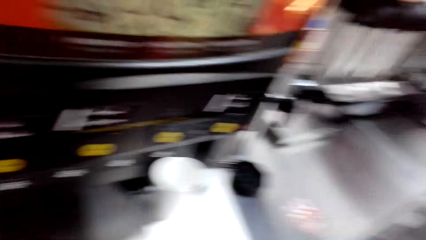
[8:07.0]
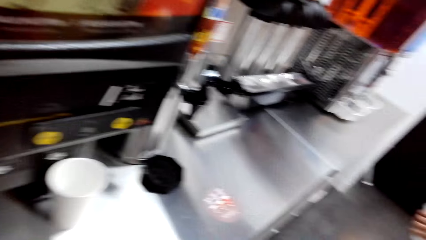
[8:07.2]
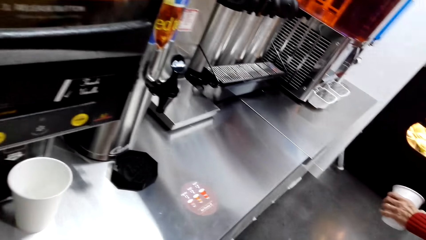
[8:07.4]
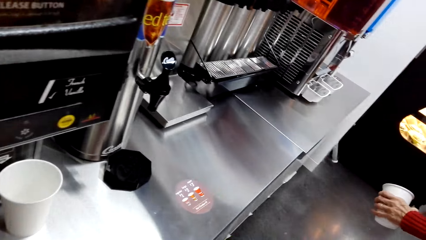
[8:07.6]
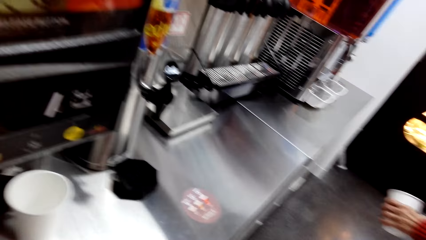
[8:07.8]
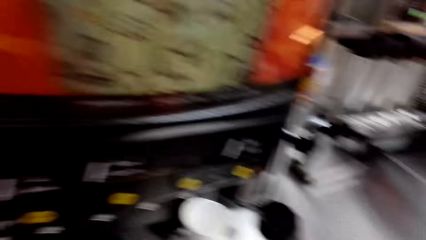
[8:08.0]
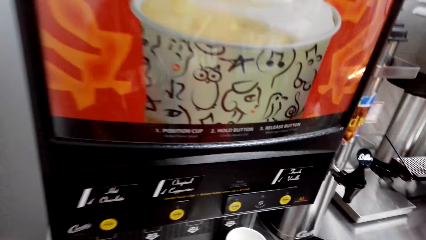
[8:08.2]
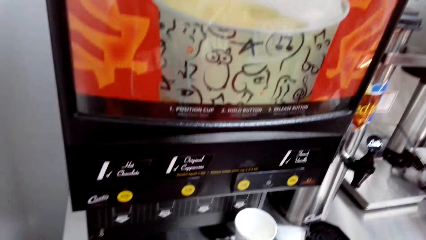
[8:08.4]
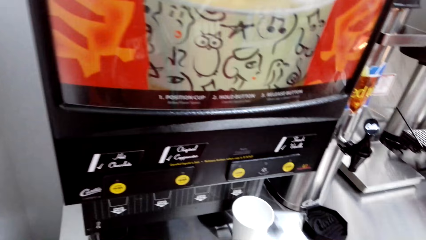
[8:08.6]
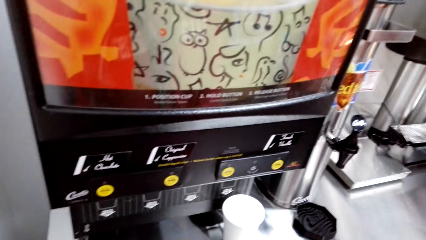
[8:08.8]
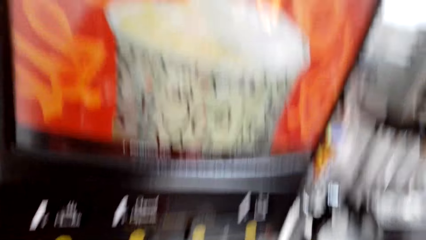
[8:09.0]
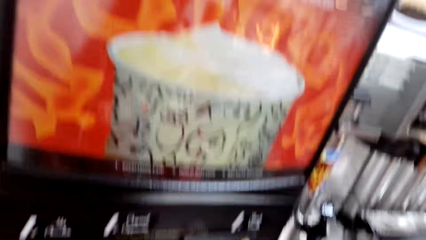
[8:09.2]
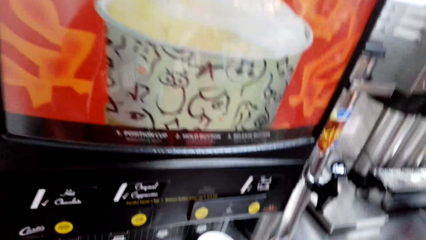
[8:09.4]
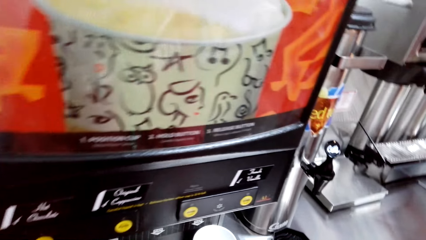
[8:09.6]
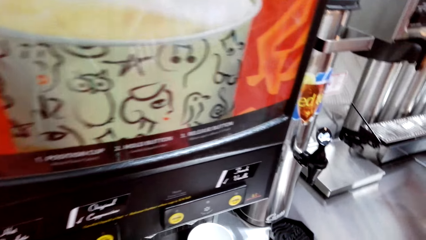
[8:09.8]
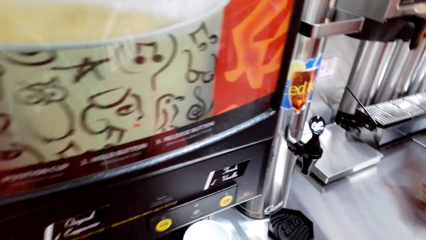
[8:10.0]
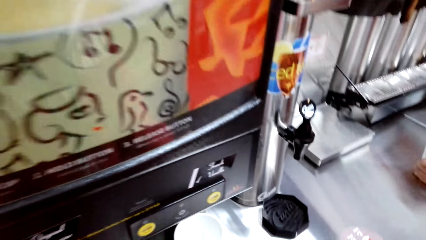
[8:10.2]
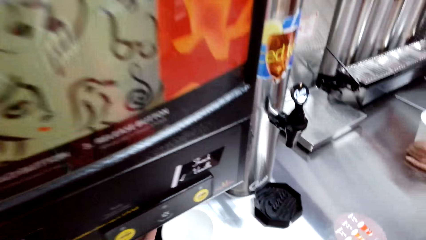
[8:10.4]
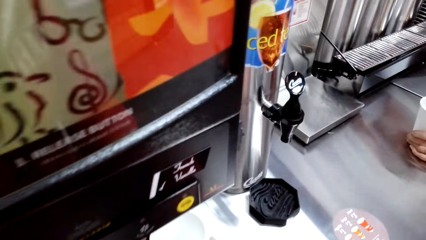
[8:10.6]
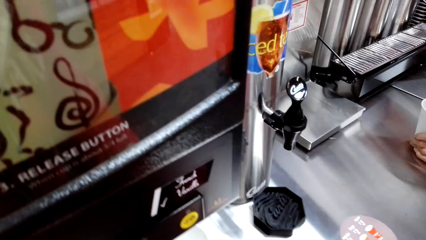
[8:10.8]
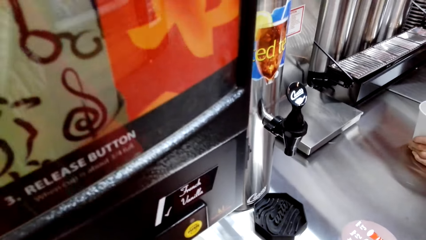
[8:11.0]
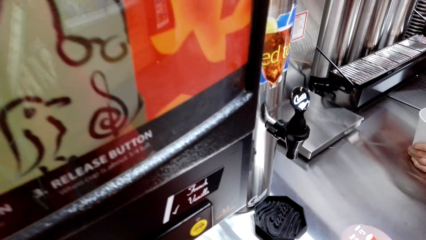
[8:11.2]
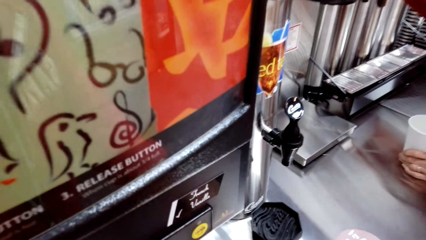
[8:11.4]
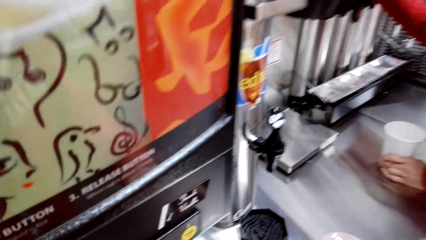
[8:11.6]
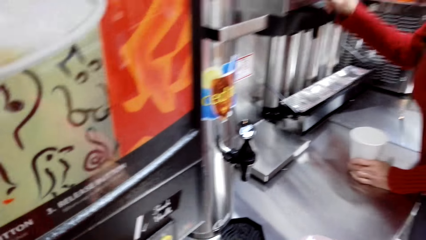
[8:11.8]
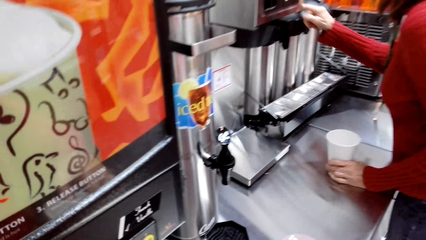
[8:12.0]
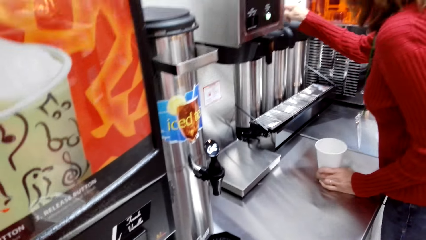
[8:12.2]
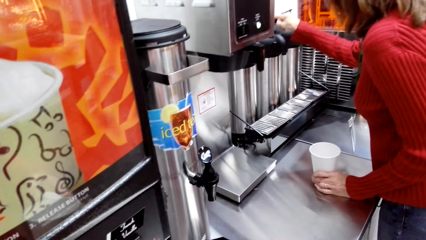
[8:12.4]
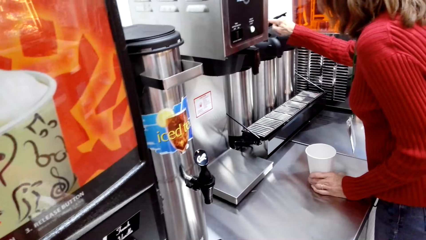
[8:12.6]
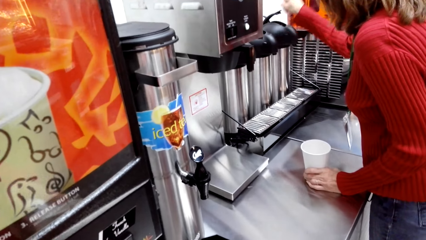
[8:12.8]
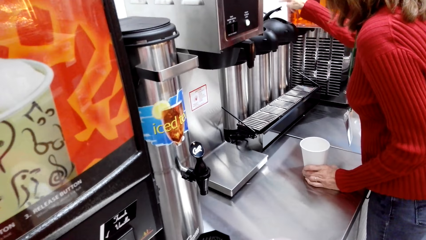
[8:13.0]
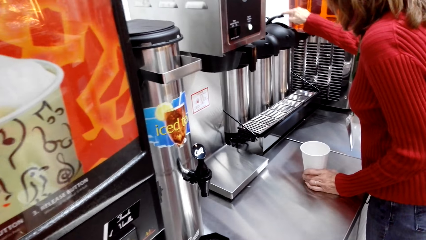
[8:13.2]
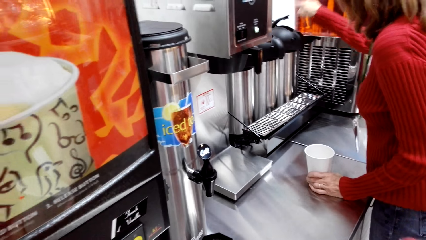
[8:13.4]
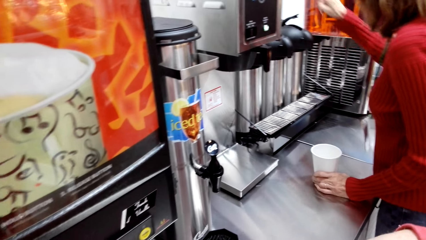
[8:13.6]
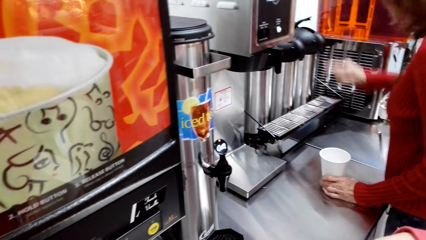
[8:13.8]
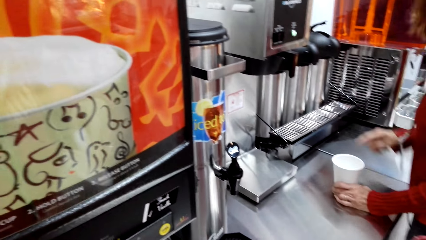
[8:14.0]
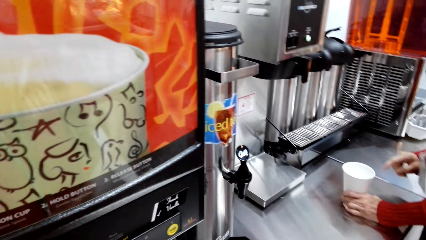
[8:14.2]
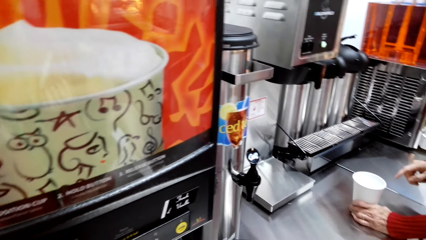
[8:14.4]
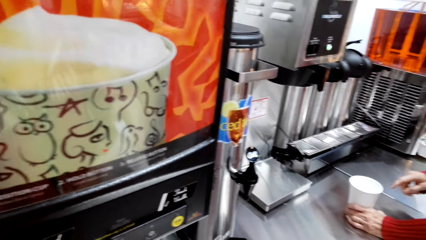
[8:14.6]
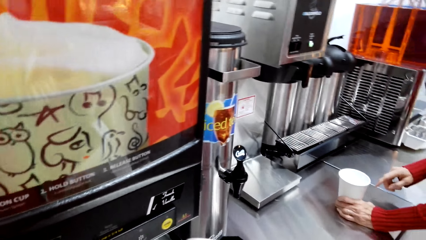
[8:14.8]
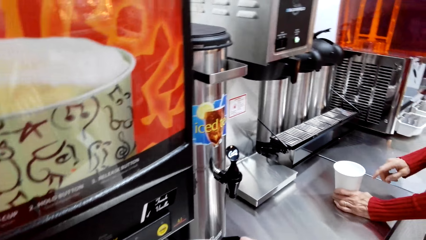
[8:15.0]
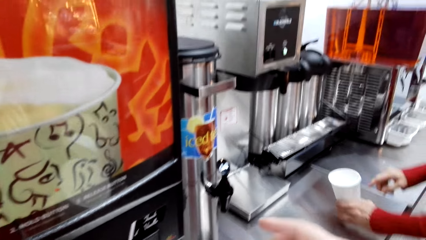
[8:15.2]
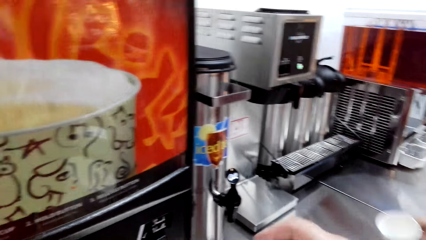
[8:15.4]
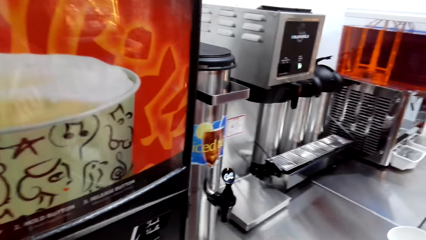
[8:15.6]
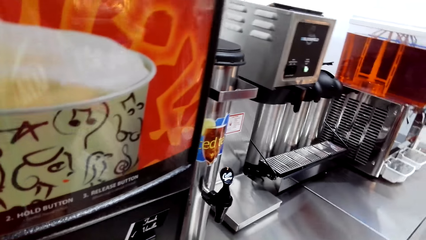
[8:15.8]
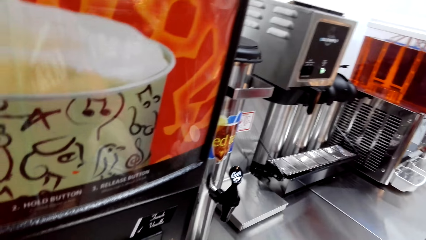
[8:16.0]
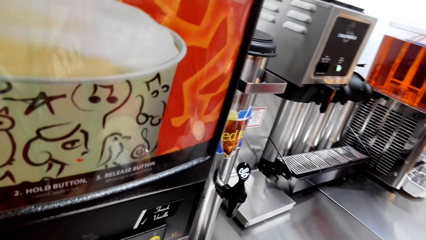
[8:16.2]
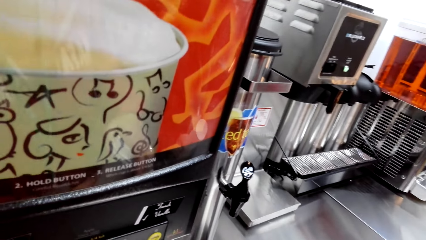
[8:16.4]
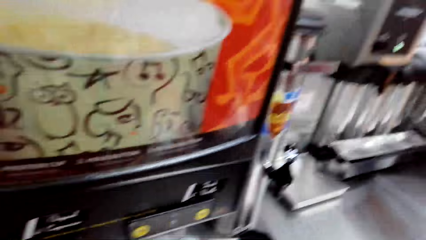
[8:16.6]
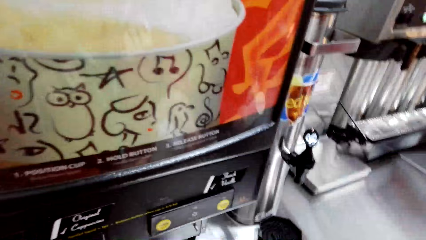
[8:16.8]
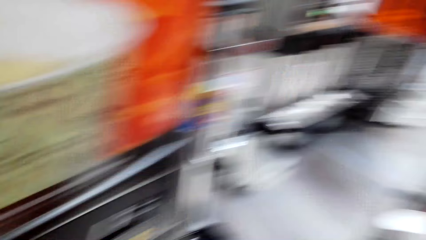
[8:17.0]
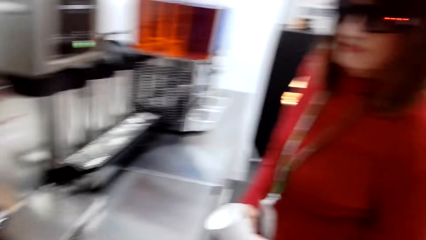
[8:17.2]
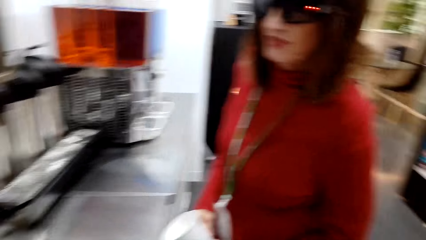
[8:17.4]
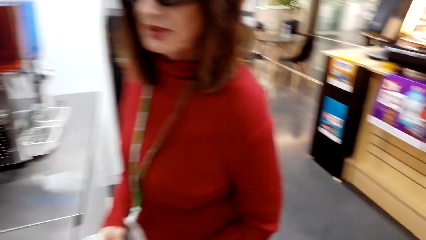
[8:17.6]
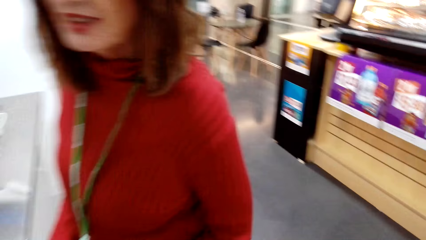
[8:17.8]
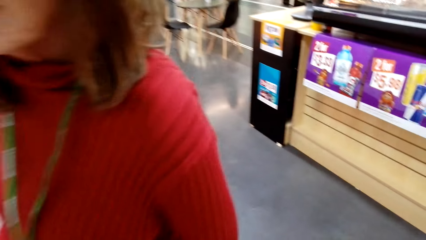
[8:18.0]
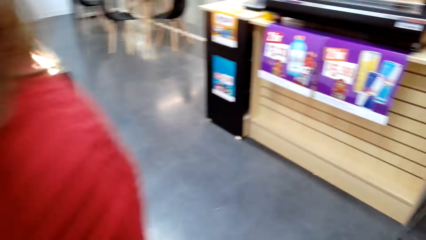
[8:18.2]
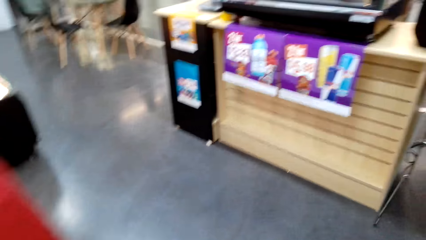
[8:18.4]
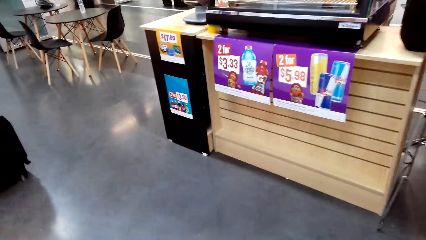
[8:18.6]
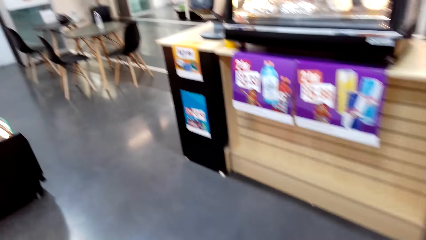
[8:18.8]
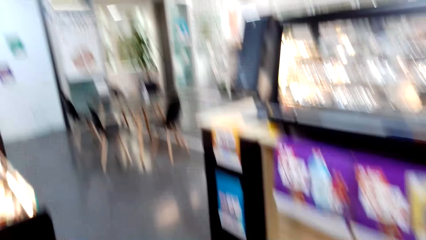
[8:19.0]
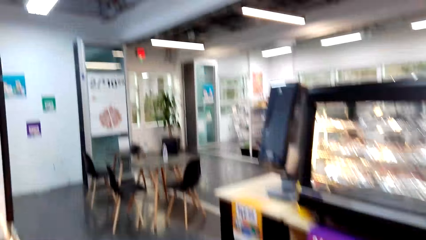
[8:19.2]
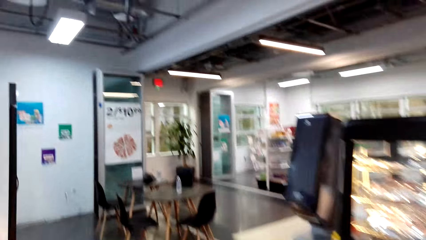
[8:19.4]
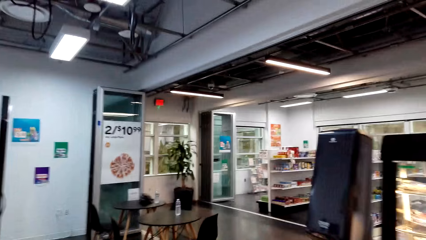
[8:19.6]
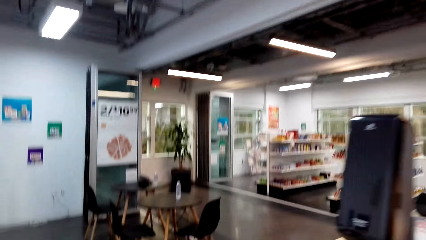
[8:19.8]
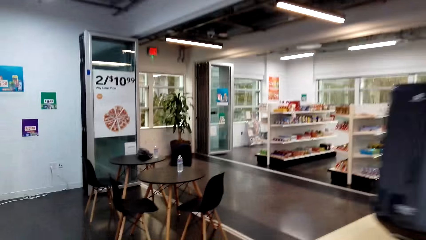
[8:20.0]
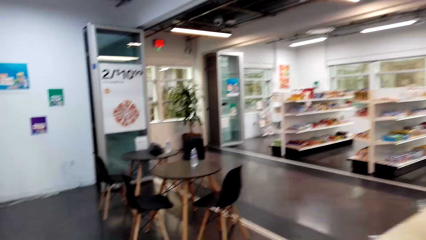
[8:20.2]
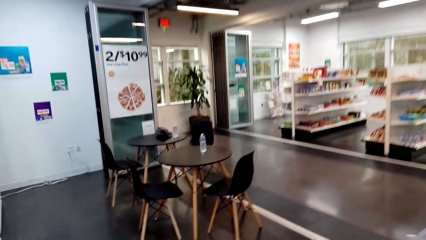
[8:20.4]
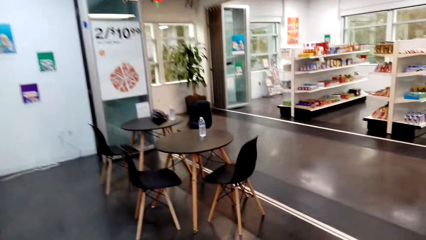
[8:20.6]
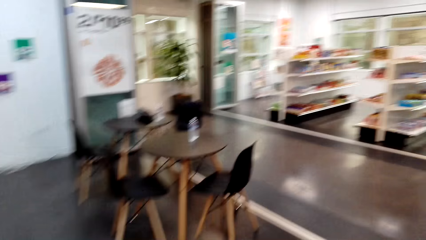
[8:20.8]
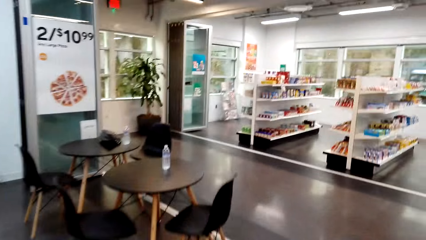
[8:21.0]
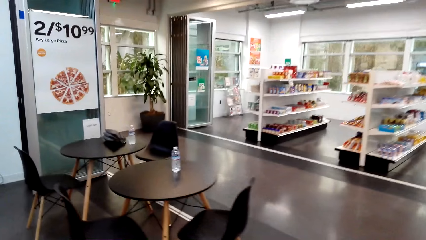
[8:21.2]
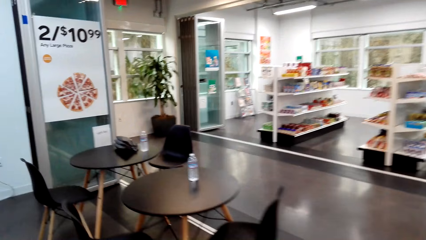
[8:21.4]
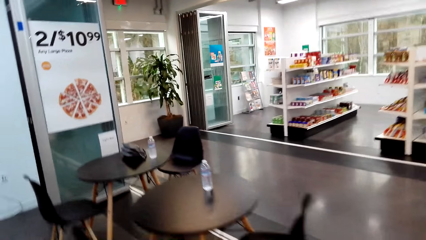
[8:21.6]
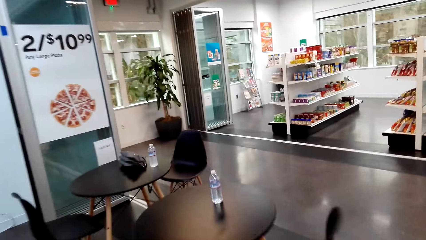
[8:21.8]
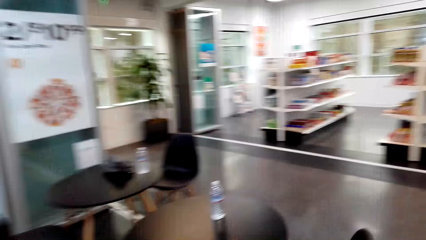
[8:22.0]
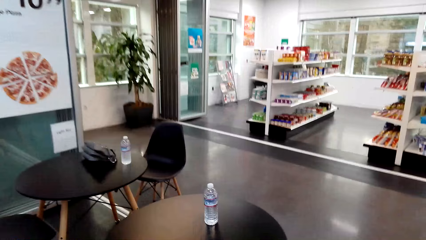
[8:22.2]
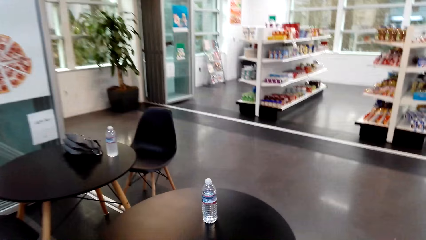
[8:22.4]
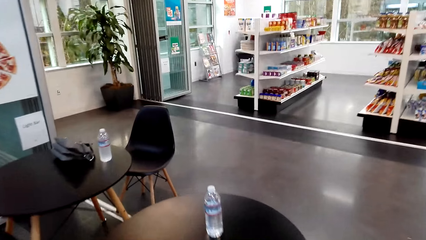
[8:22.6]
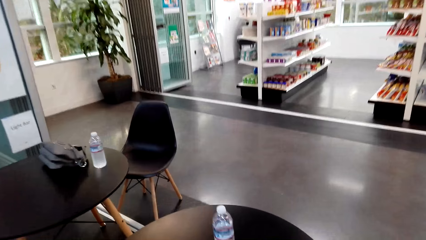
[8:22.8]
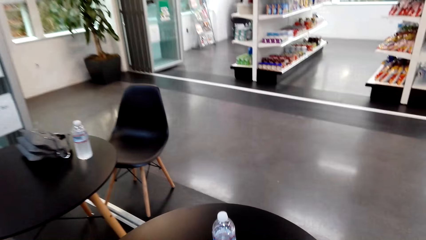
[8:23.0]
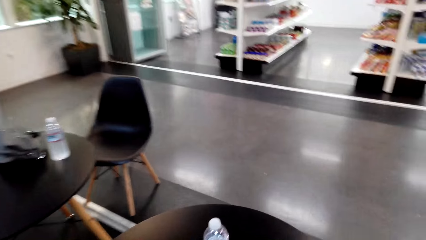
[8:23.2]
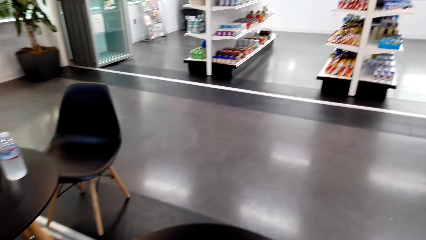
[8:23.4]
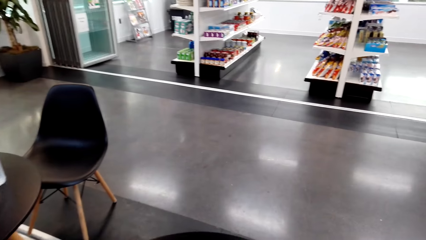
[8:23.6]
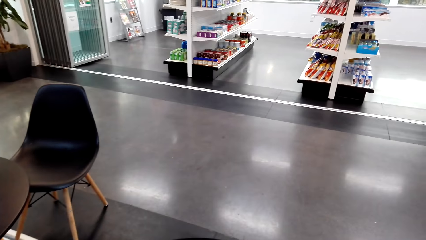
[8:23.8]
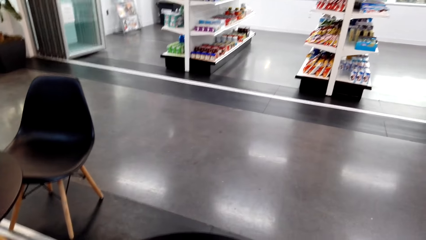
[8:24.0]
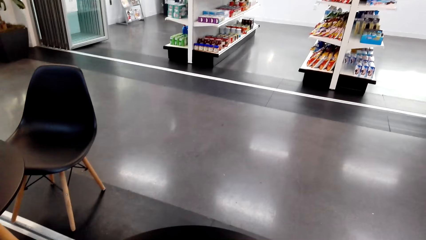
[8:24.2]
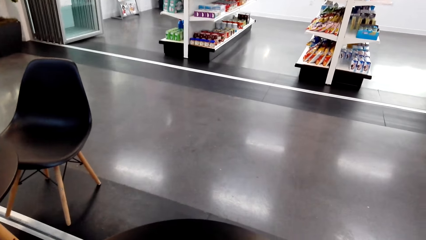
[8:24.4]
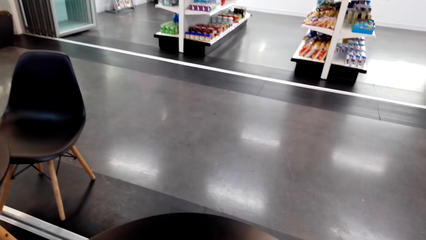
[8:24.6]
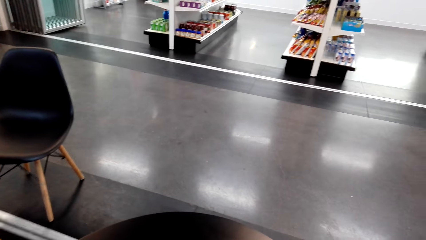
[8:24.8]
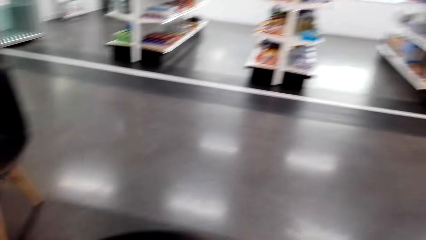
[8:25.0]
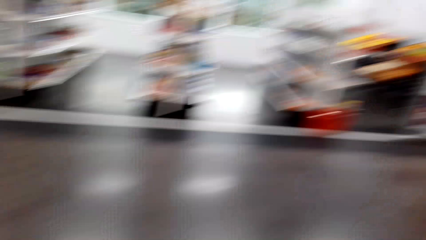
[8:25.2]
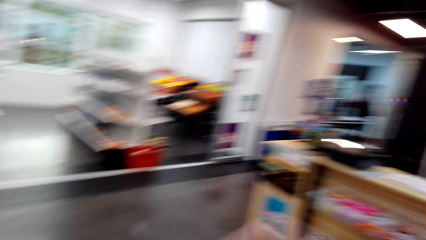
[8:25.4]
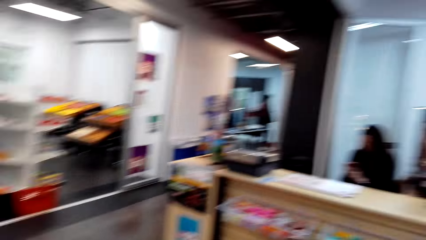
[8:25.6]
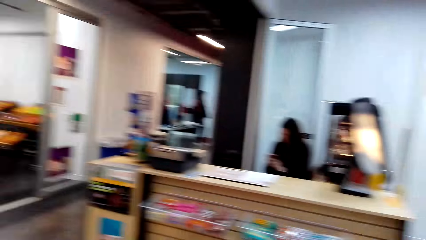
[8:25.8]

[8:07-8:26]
A woman operates a coffee maker. The camera wearer walks in a driveway store.
